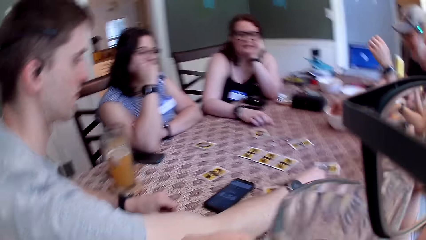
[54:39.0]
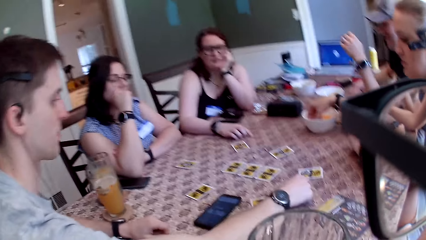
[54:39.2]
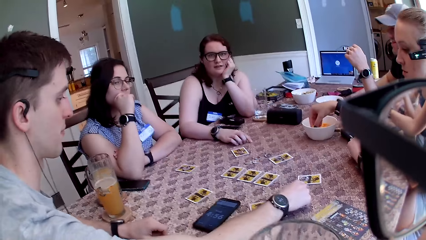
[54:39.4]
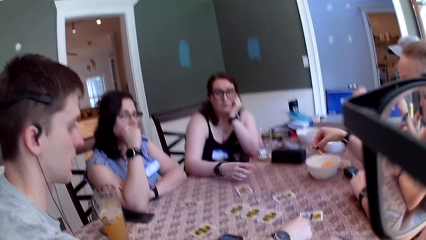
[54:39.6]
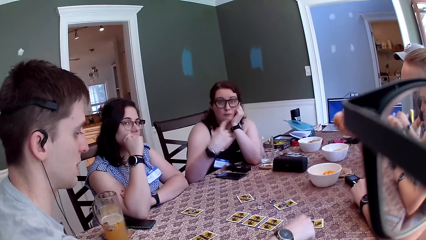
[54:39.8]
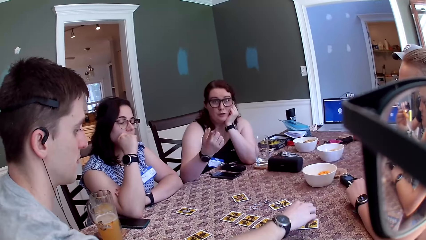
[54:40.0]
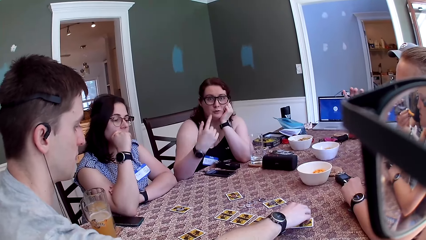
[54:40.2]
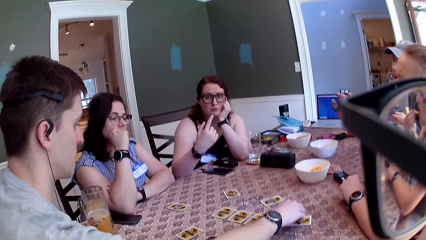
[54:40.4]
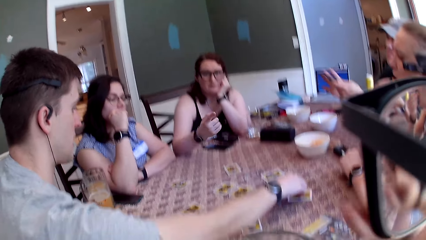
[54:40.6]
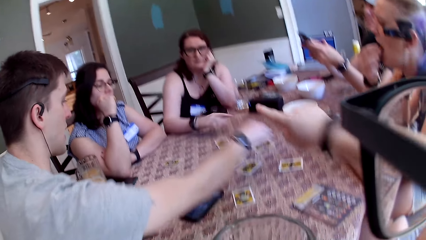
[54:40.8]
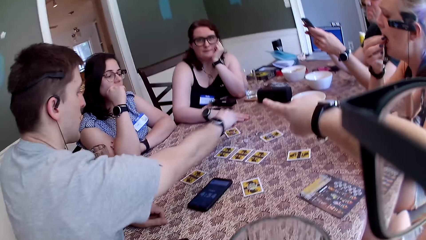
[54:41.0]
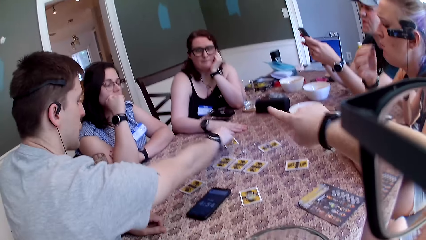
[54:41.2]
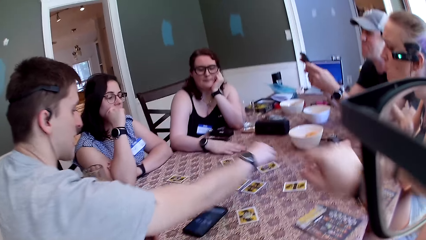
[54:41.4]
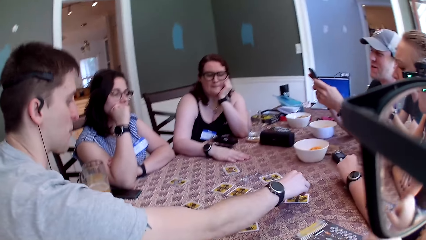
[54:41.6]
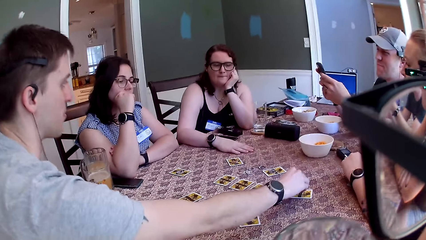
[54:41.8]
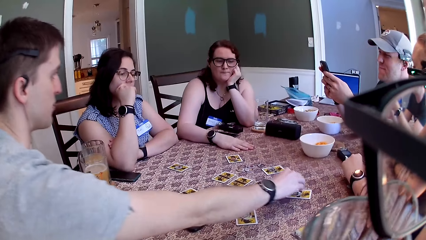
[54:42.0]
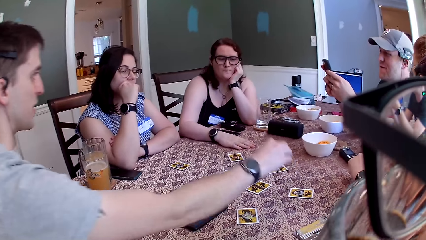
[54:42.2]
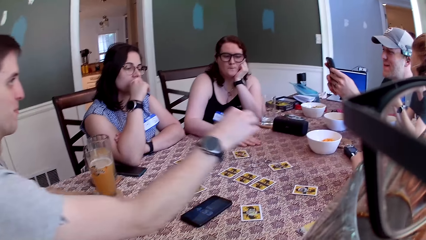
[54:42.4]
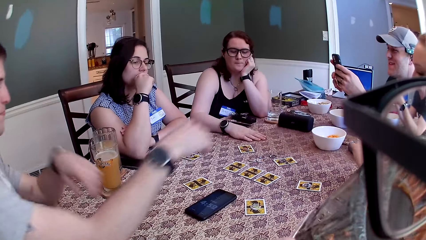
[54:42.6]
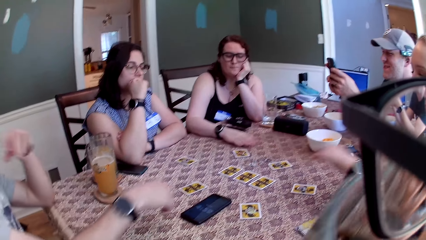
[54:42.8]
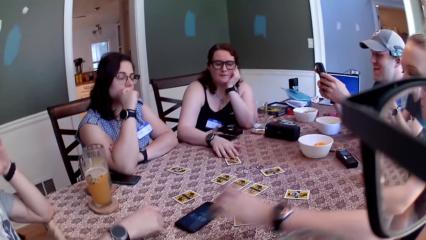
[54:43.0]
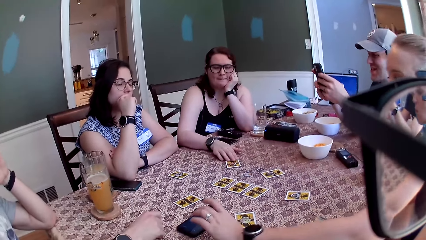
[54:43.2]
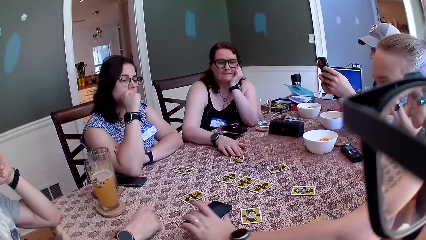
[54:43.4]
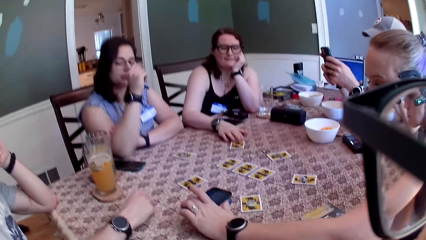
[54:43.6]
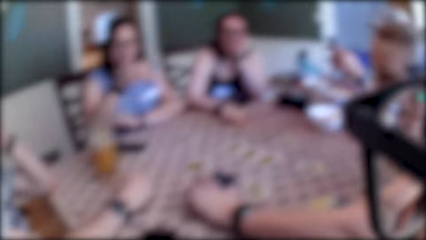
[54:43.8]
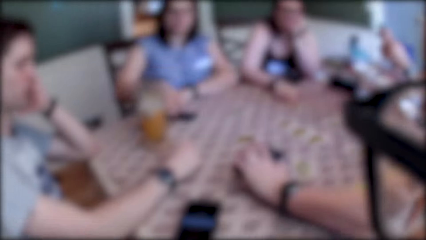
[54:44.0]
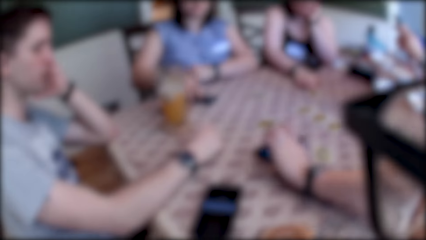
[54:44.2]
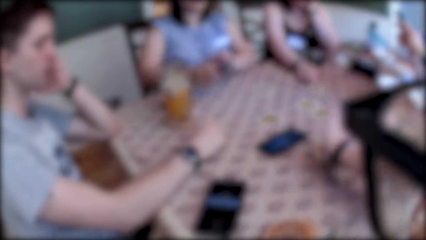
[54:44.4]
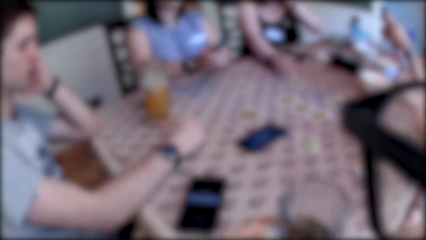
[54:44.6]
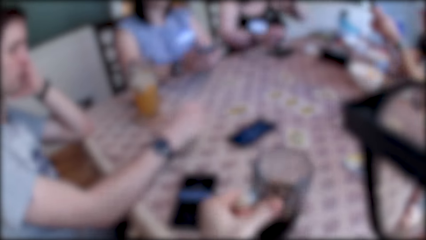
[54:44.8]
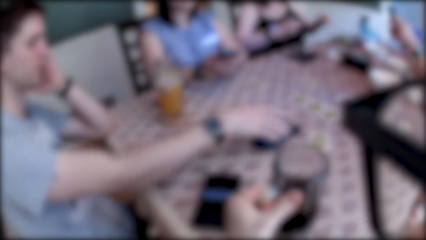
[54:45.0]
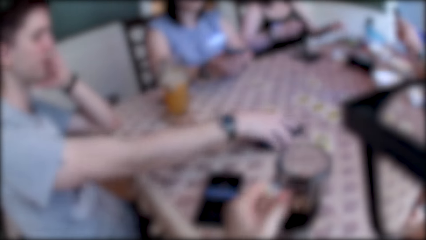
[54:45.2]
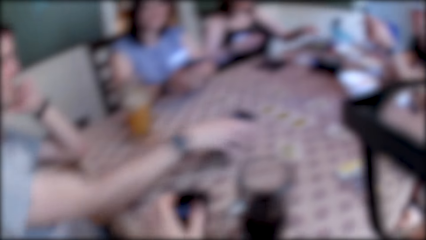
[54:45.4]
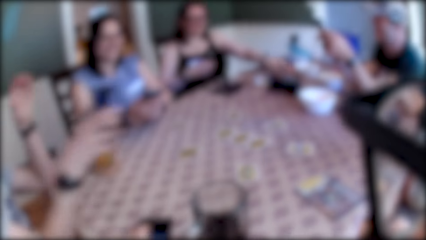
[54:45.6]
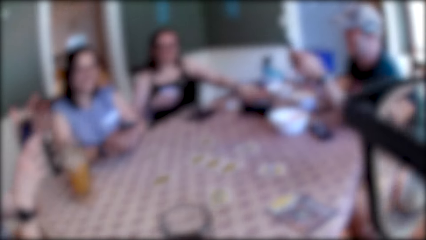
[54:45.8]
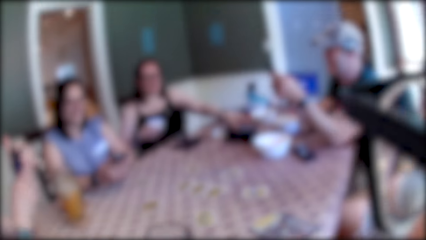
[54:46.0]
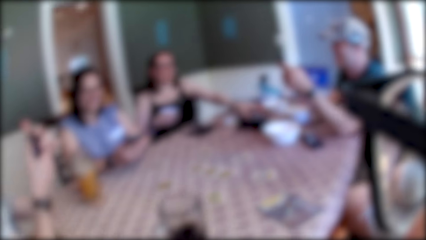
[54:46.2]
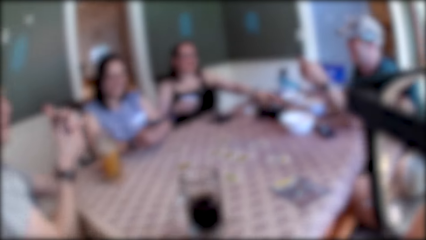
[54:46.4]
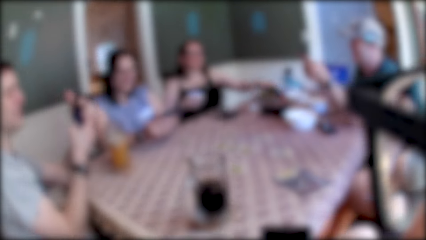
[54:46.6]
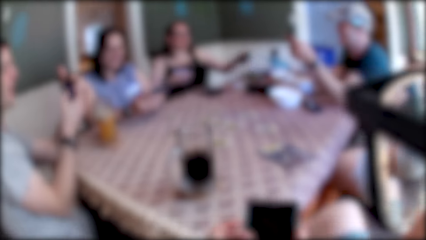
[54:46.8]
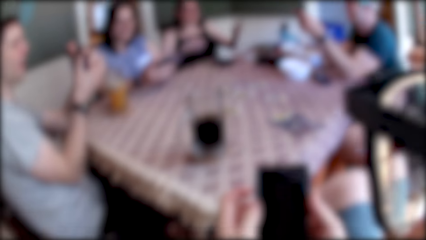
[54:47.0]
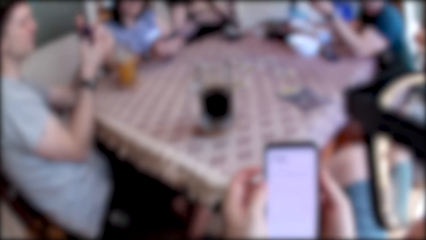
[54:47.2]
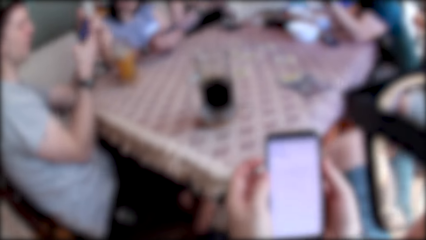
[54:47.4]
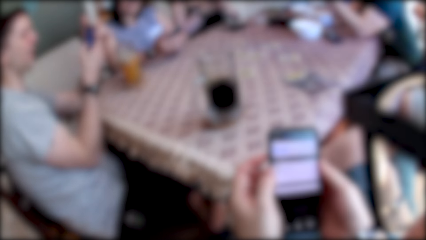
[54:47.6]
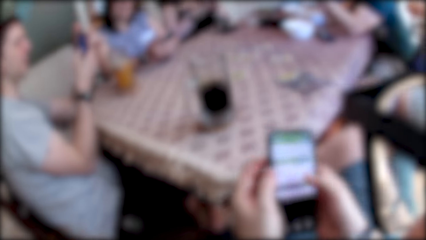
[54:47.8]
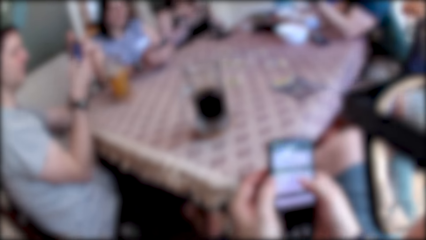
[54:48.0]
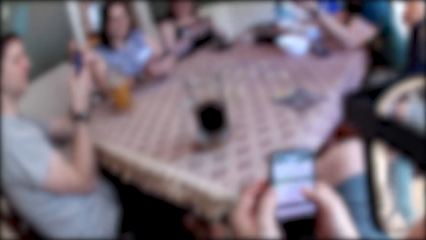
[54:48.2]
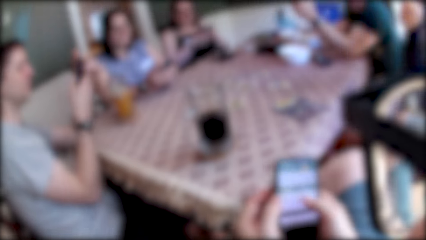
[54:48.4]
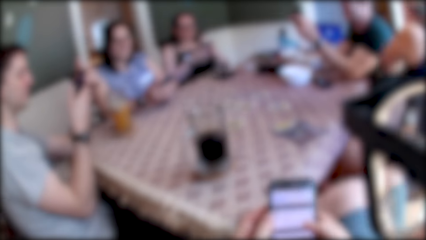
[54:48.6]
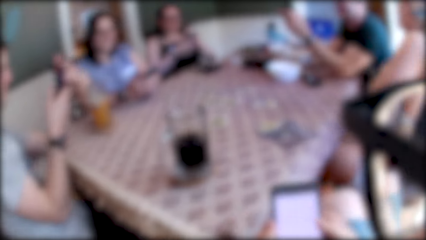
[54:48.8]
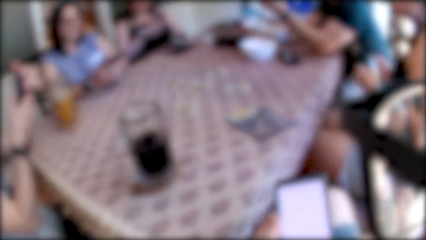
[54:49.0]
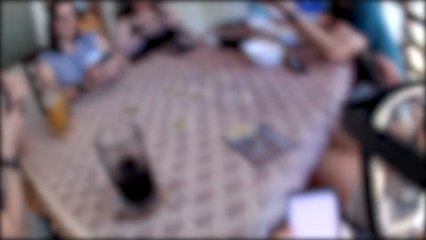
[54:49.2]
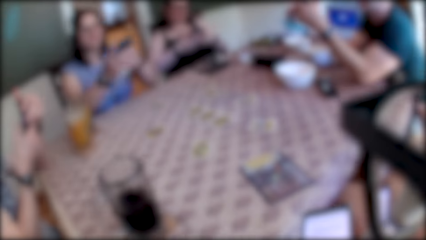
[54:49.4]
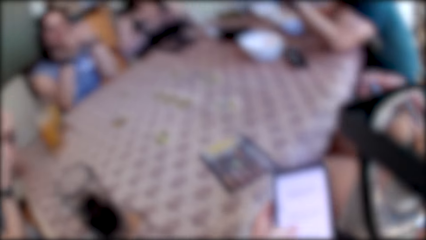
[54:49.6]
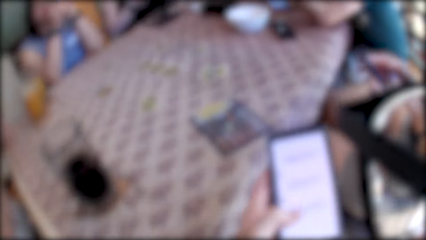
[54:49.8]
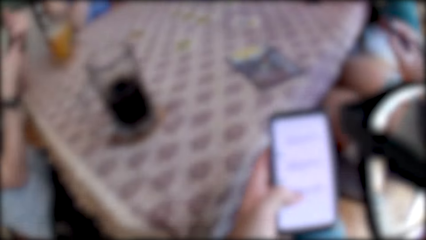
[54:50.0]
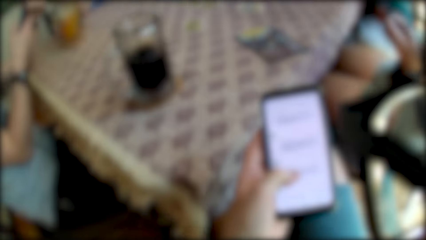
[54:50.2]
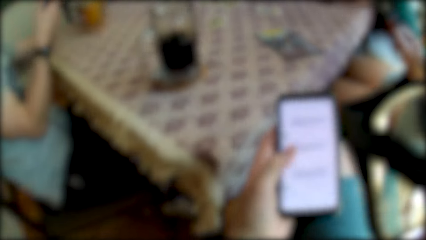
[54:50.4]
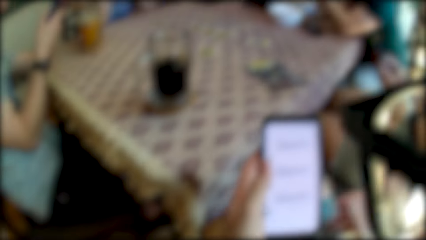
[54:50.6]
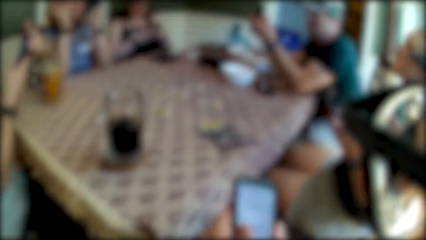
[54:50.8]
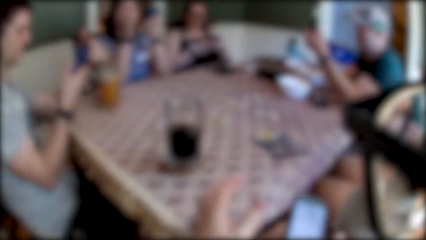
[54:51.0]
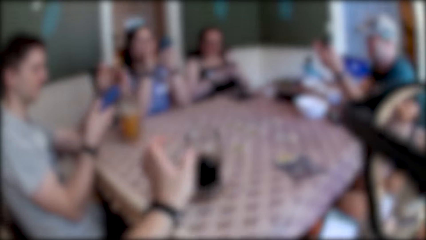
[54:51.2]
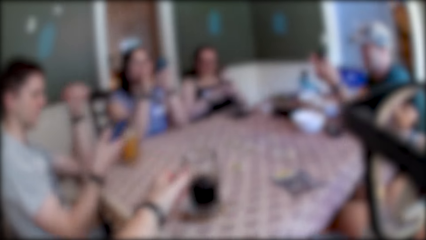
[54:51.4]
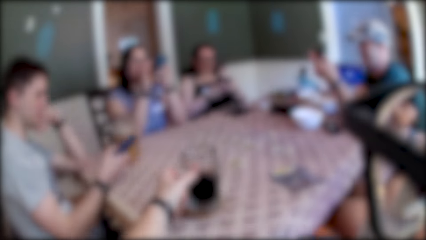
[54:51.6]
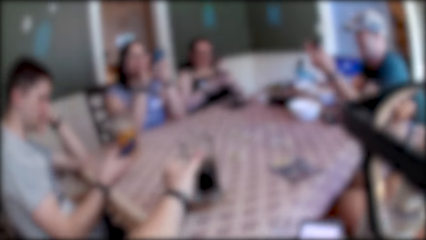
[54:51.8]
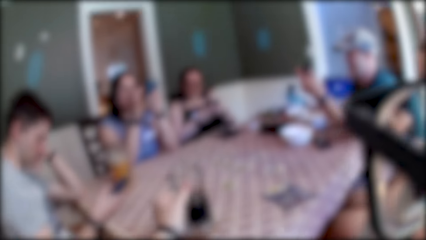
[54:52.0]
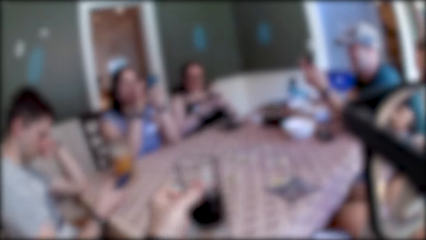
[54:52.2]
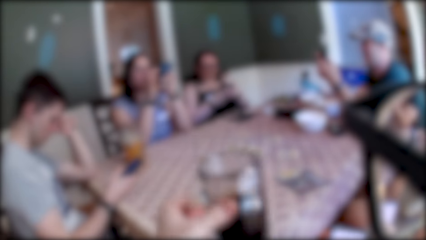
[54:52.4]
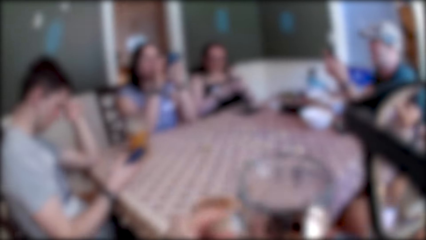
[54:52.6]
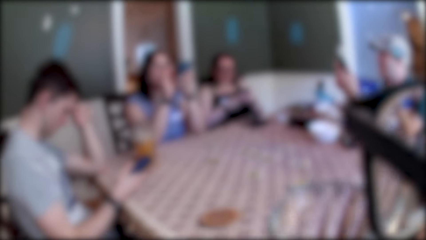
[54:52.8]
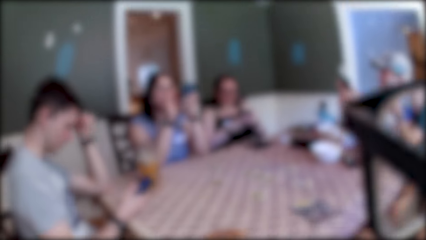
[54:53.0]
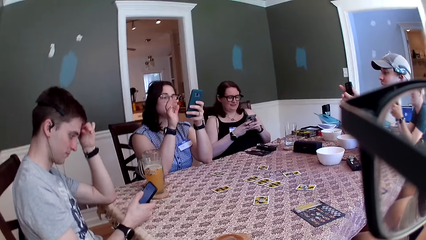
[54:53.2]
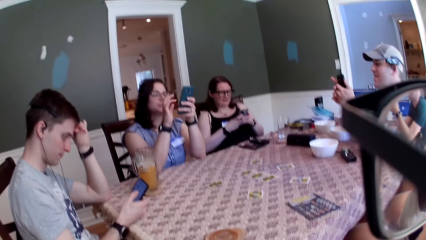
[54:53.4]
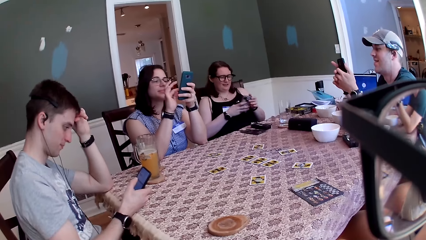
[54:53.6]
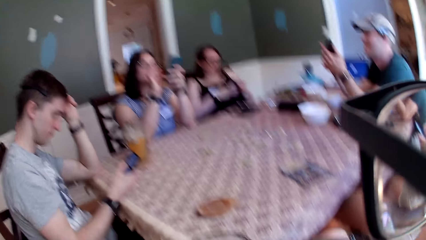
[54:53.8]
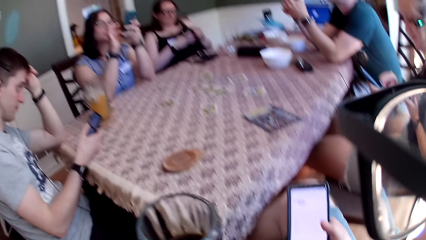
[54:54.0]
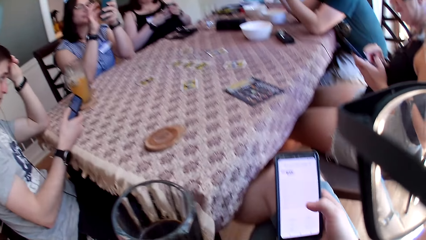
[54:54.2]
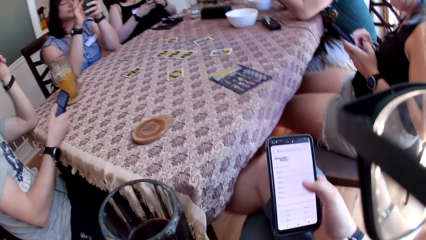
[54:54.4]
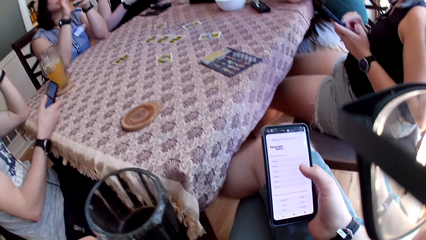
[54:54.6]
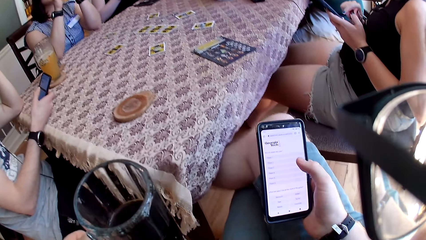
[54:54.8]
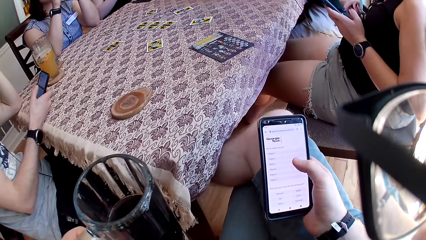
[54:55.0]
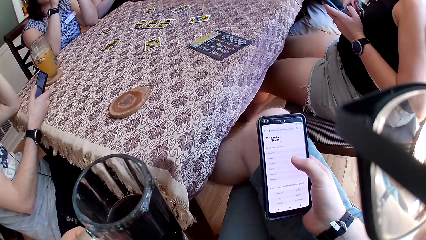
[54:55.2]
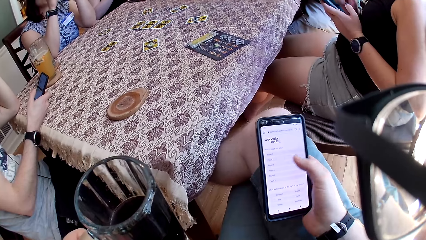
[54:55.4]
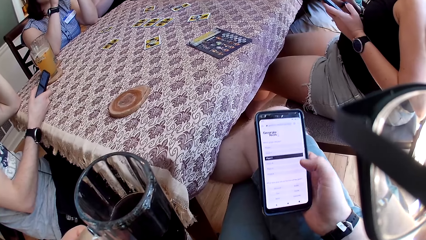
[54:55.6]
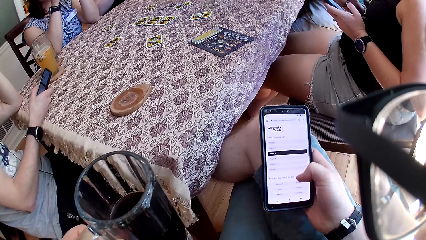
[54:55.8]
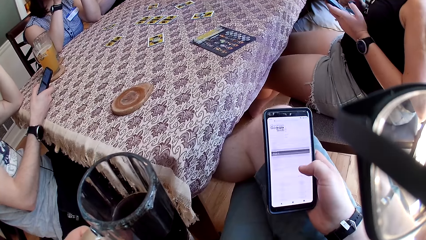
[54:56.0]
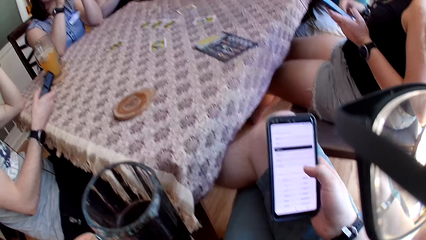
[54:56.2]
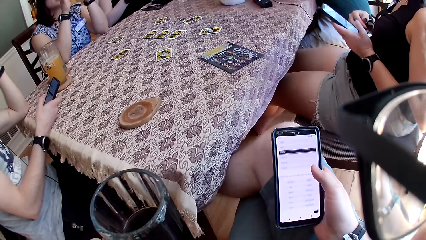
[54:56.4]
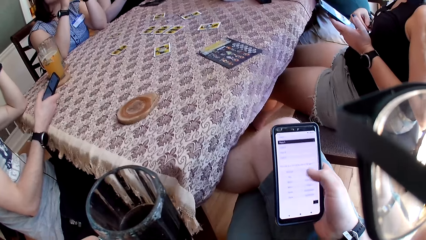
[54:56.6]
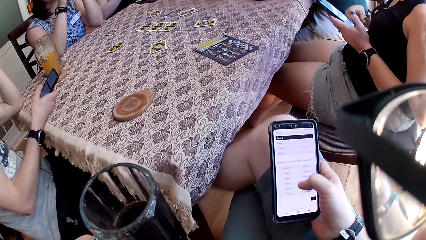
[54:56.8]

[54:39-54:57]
A man picks up a phone from the table with his right hand. A woman speaks to the camera wearer. The camera wearer speaks to the woman. Another man moves a token with his right hand. The first man speaks to the group of people at the table. He speaks to the group of people at the table again. A lady touches the phone. Another woman picks up a phone from the table with her right hand. She operates the phone with her hands. The camera wearer drops the cup of drink in his left hand on the coaster. The other man picks up a phone from the table with his right hand. The first woman picks up a phone from the table with her left hand. The other man operates the phone with his hands. The camera wearer picks up a phone from the table with his left hand. He operates the phone with his hands. The lady operates the phone. Another lady operates a phone. The camera wearer carries the cup of drink from the coaster with his left hand. A third man operates a phone. A third lady operates a phone. The camera wearer drinks a drink. He speaks to the group of people at the table. He operates the phone.
